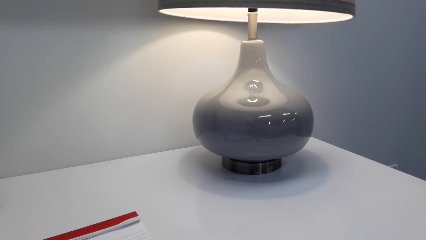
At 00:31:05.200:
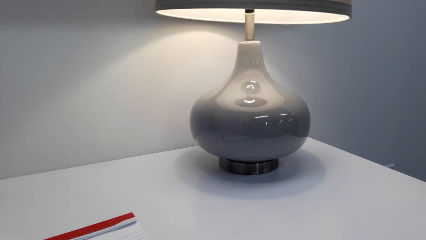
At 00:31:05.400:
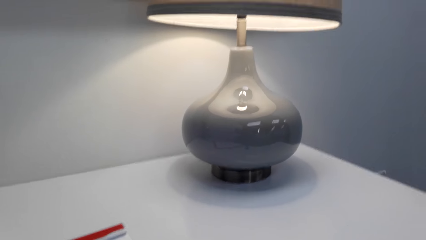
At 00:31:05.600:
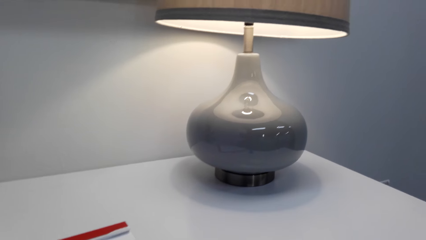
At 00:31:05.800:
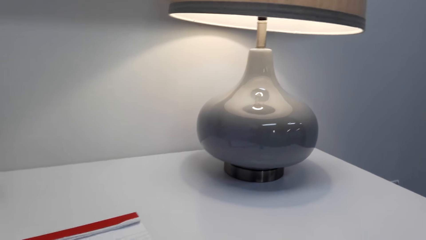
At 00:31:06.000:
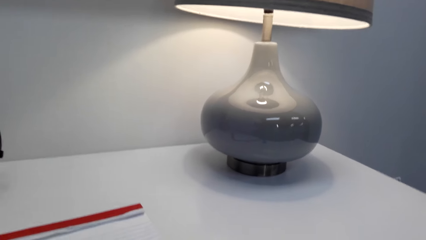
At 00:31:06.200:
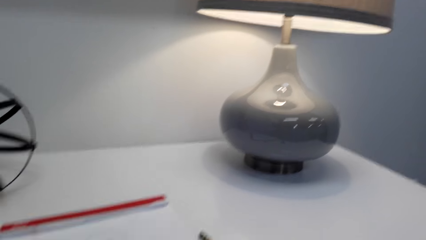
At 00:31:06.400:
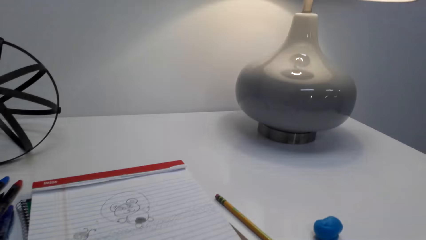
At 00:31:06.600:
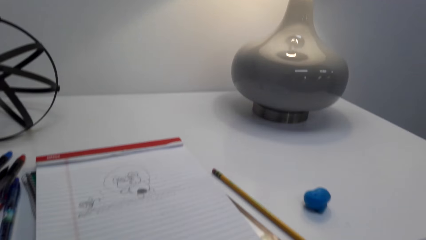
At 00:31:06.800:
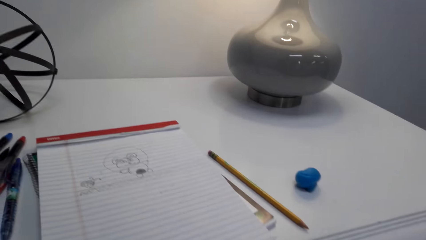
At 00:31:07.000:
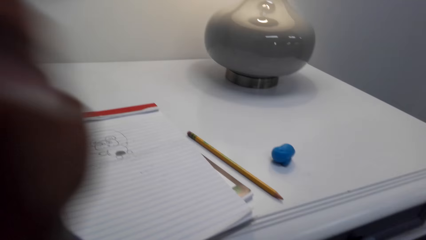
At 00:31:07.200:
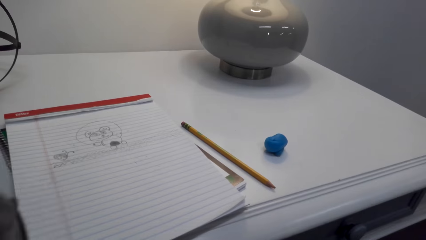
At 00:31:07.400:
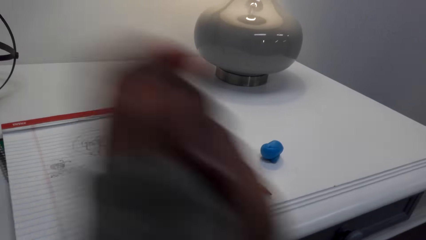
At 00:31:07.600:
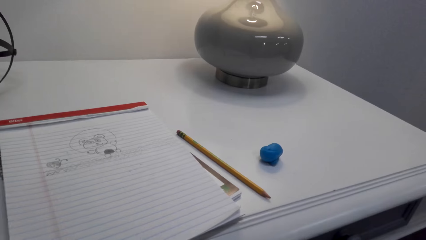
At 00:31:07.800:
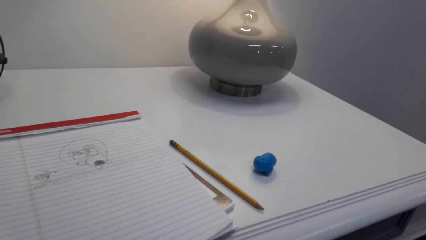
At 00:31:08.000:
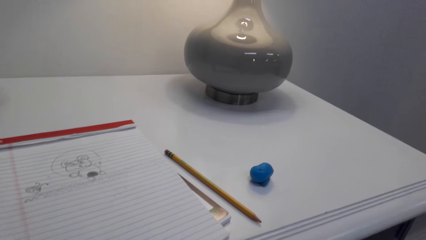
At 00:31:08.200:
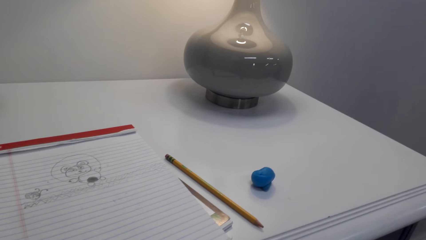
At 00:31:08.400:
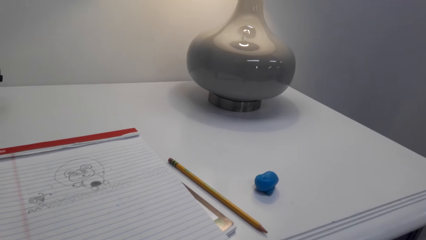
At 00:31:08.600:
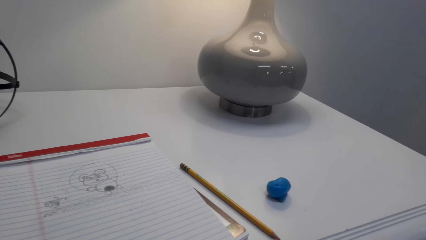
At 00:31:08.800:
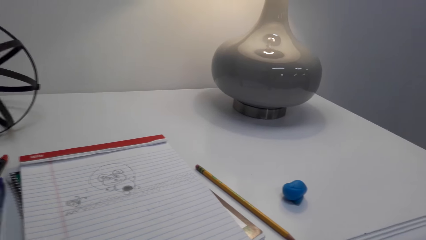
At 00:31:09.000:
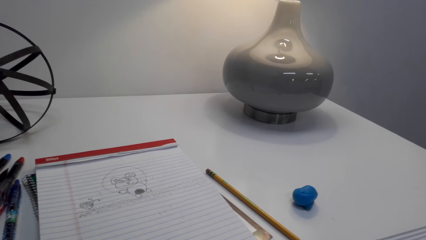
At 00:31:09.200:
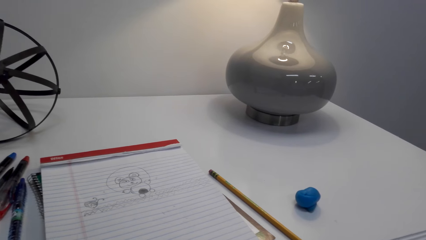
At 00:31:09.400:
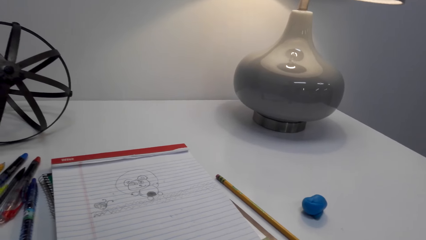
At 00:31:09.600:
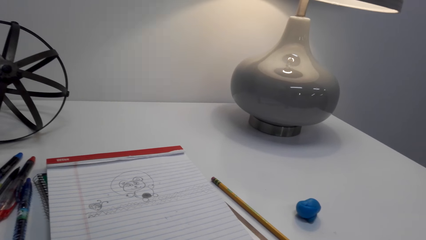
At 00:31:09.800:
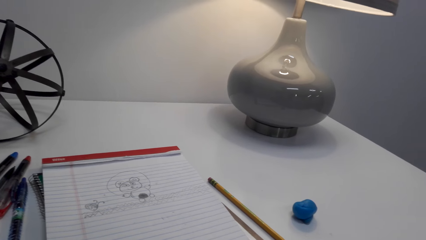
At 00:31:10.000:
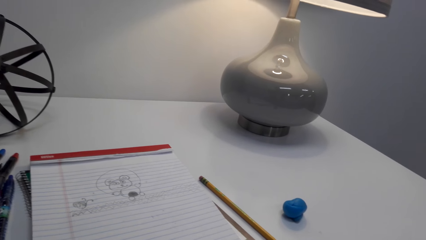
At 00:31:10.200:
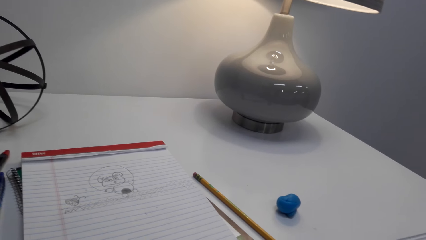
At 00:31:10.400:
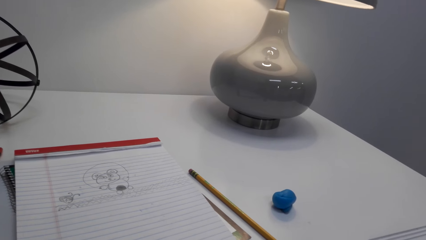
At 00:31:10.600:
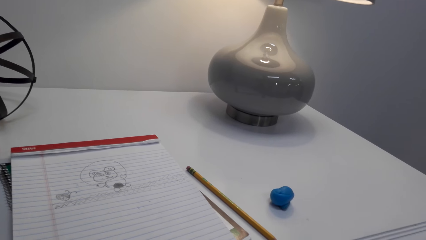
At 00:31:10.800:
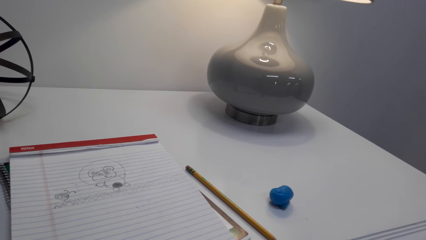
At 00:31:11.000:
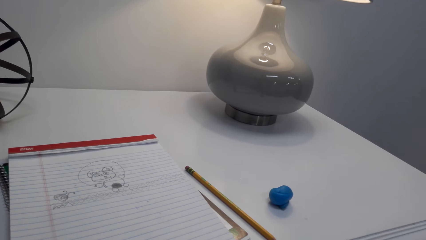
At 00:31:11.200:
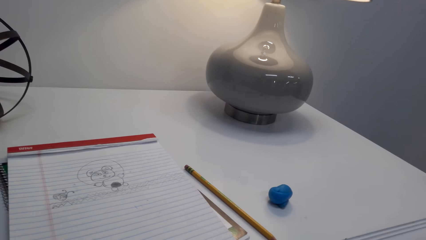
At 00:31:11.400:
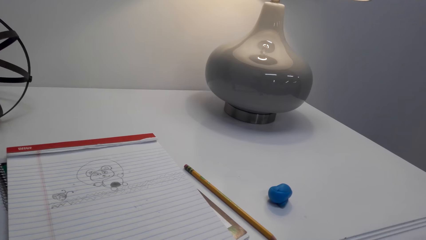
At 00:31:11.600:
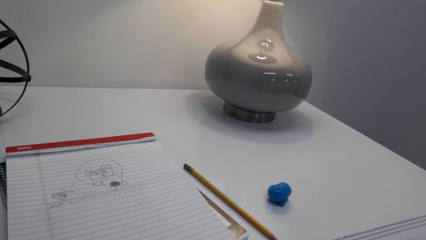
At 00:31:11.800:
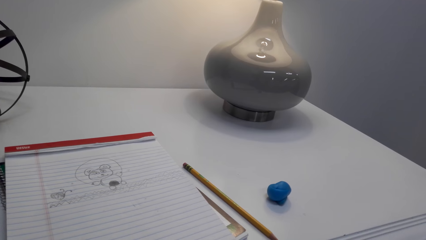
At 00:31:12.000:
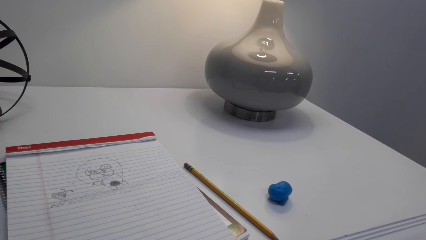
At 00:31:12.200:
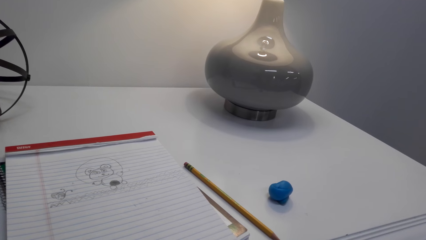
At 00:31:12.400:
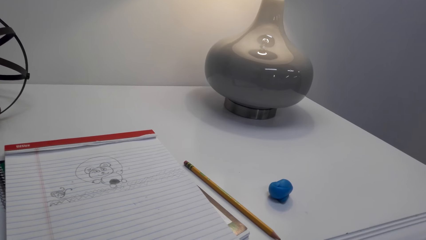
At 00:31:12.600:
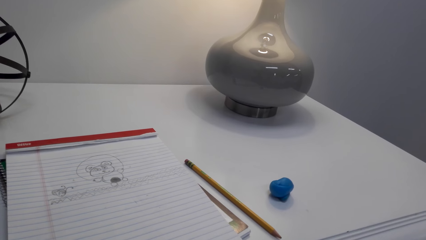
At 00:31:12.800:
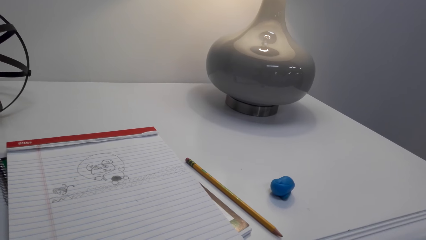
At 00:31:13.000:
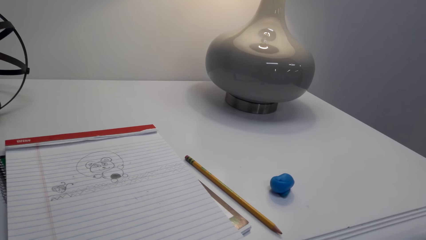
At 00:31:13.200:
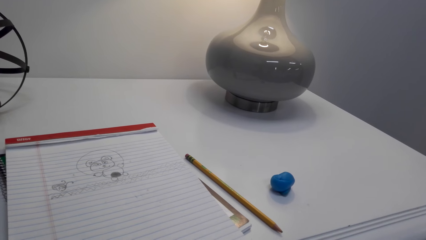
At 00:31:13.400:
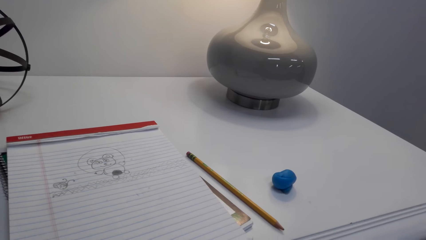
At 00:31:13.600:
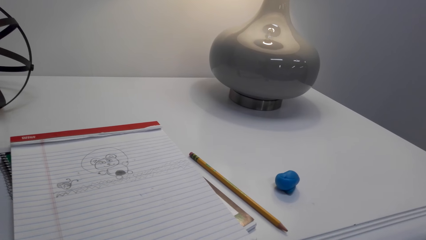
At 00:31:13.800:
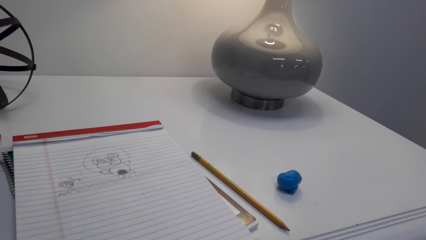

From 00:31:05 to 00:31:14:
The camera wearer moves a hand. They look at the book on the table.

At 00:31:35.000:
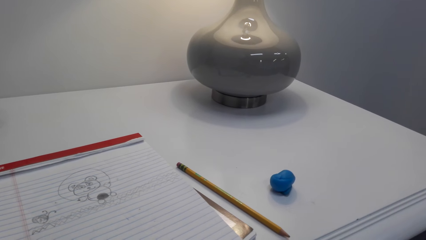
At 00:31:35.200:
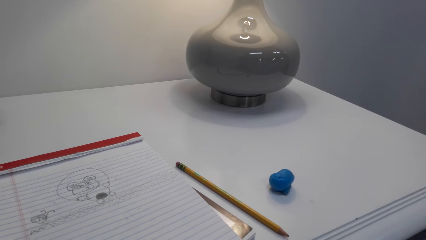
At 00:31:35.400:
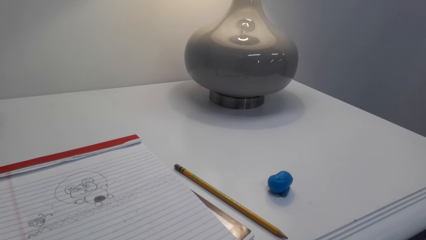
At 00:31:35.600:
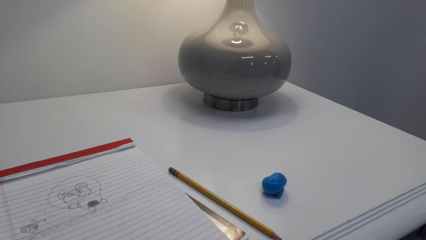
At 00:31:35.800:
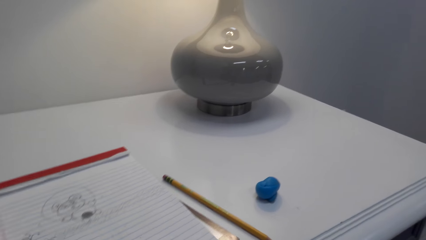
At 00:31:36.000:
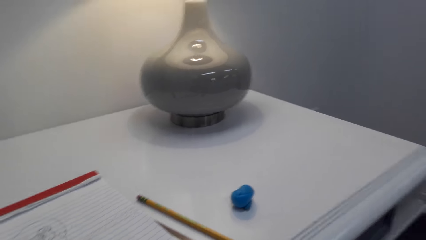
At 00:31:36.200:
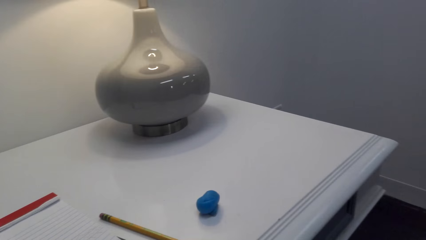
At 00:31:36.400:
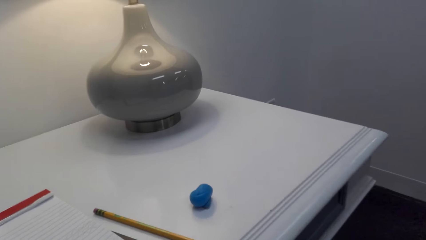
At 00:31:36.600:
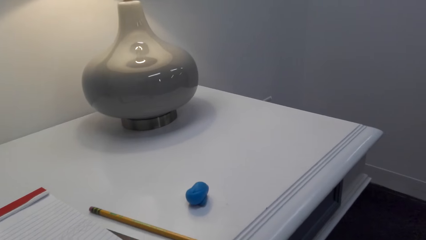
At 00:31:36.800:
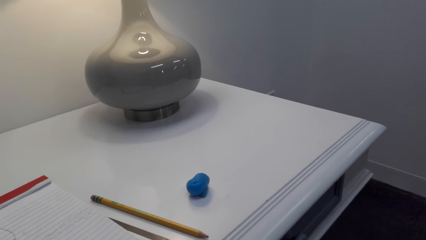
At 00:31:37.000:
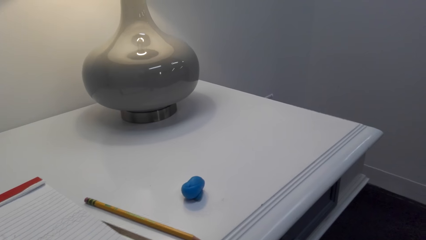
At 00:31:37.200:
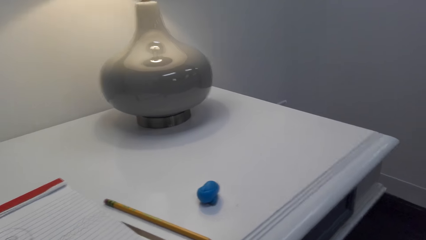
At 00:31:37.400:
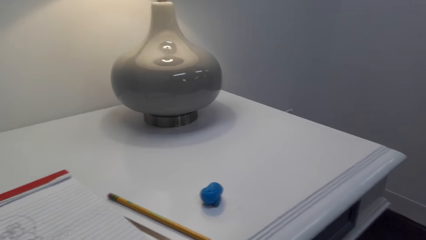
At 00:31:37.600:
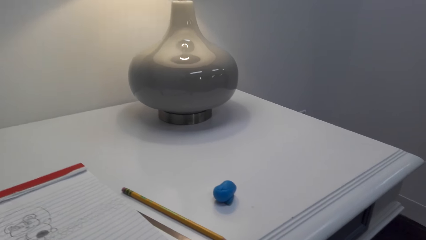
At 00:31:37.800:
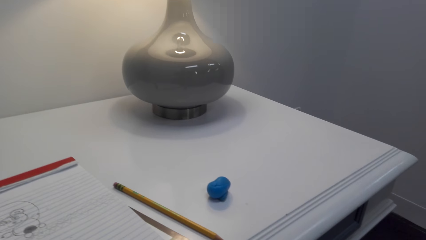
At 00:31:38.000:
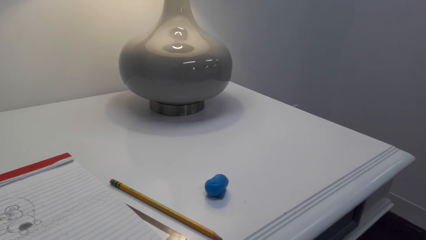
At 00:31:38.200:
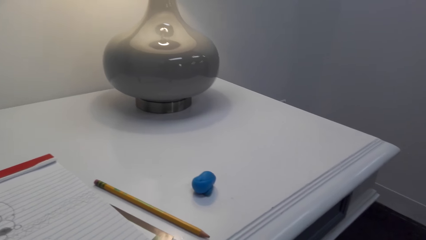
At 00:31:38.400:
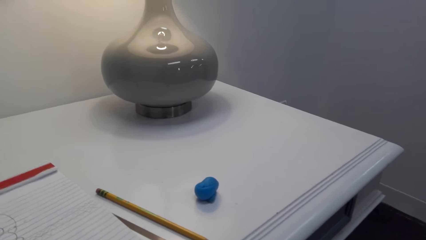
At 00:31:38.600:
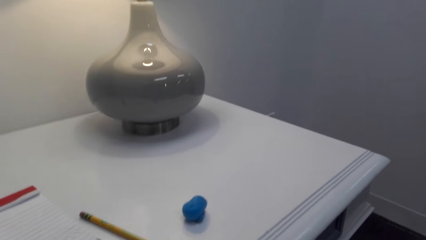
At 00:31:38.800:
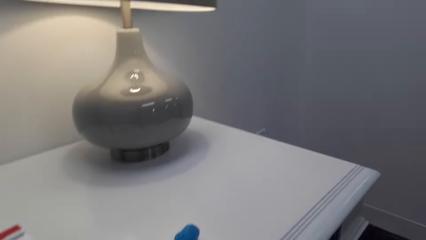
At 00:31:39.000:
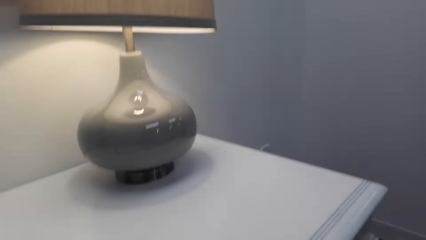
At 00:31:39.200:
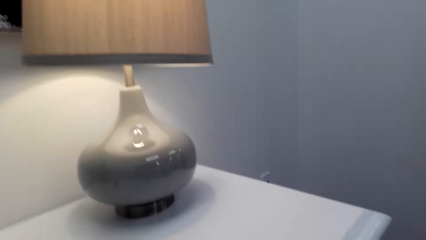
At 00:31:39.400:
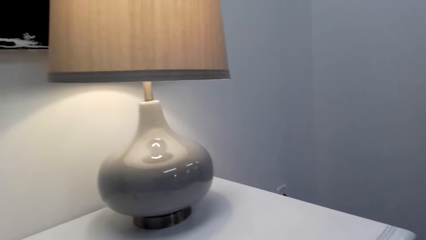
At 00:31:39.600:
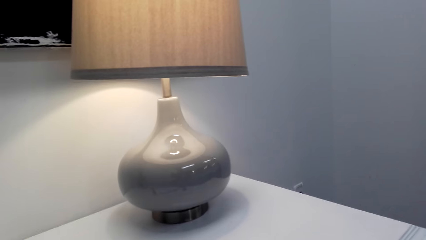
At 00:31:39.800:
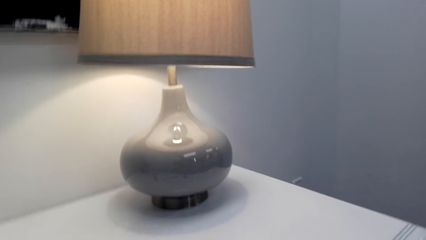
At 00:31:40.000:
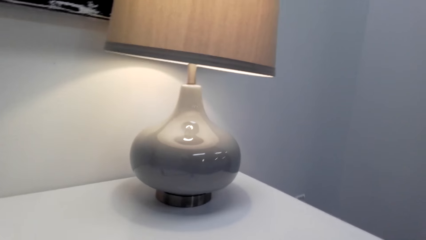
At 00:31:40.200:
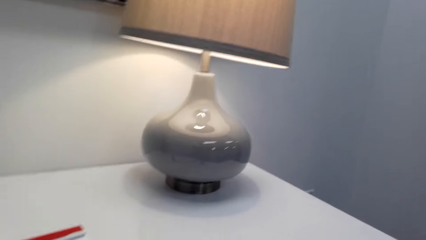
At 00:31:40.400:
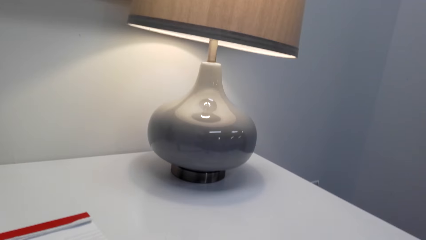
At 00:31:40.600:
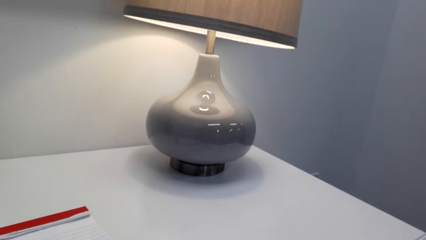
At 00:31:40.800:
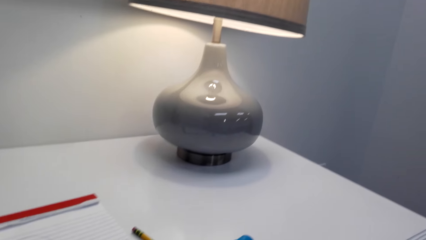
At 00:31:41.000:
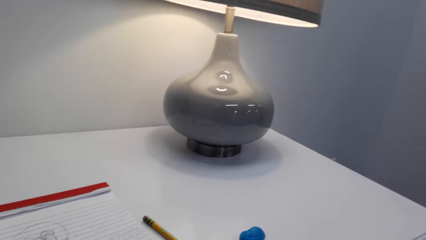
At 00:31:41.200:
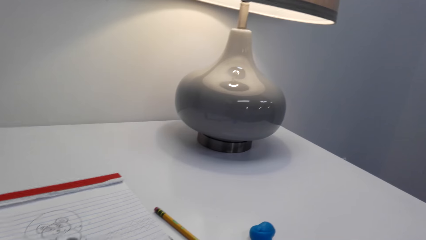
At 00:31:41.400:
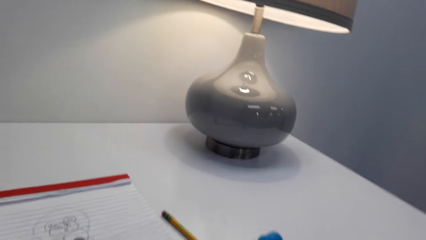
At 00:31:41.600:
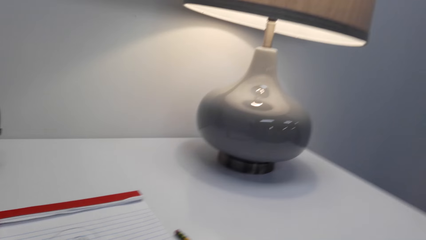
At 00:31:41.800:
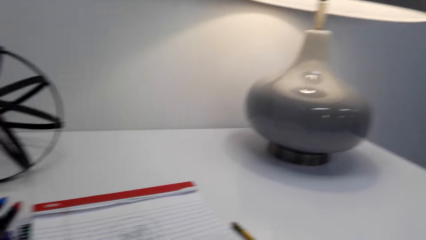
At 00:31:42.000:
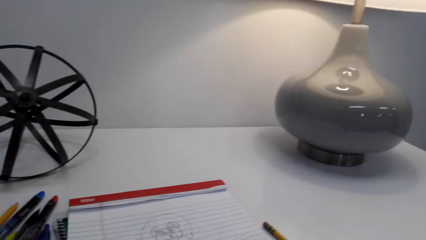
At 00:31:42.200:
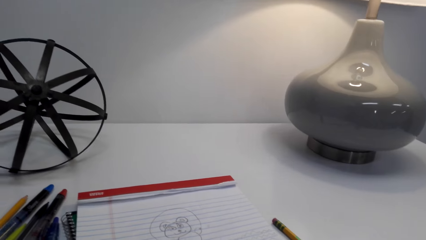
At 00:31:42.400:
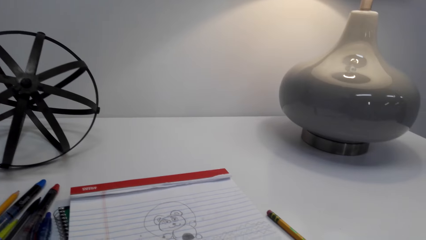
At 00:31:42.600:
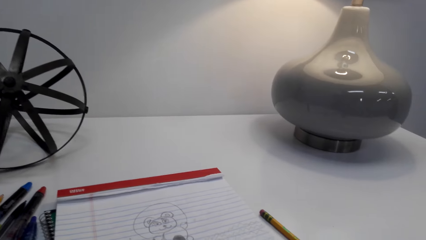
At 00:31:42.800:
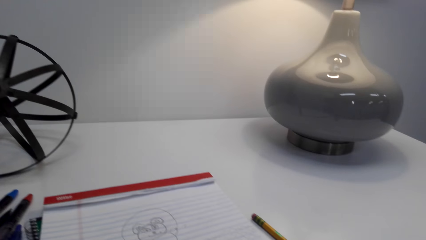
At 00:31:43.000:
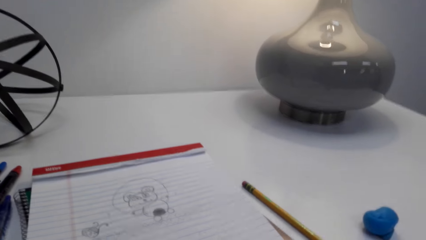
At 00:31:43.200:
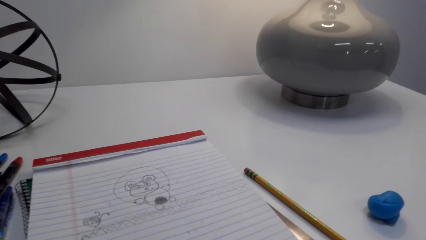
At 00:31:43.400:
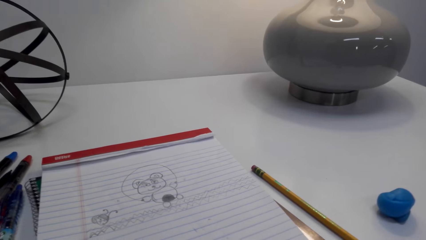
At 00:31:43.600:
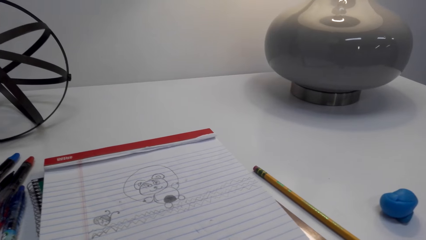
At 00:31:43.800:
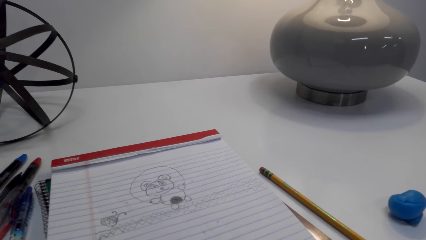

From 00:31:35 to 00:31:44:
The camera wearer looks around. They look at the lamp.
